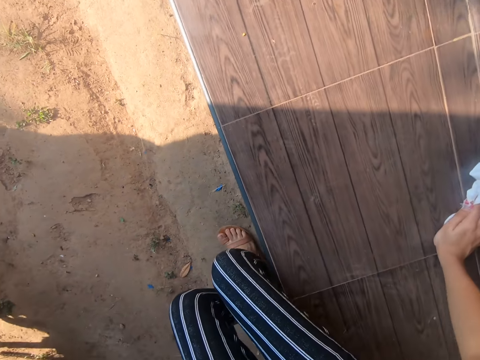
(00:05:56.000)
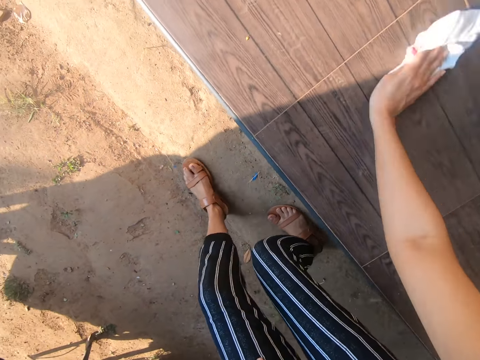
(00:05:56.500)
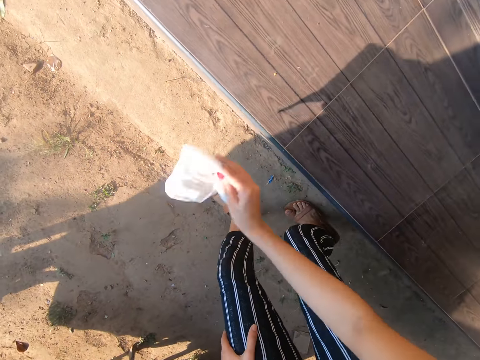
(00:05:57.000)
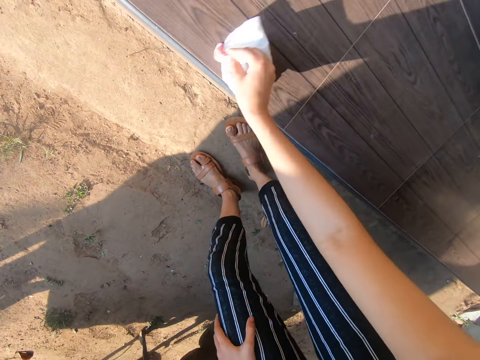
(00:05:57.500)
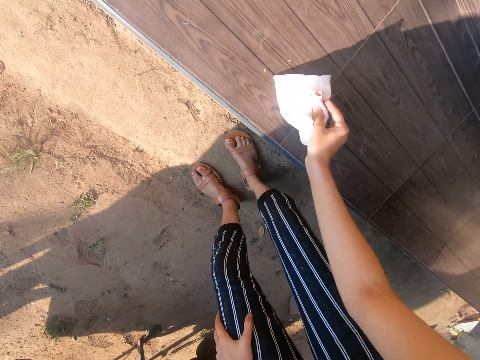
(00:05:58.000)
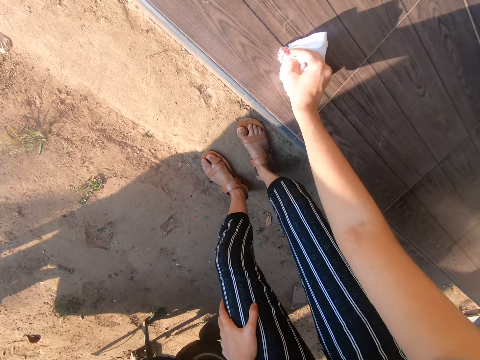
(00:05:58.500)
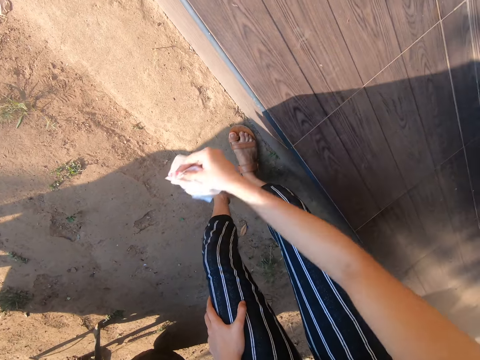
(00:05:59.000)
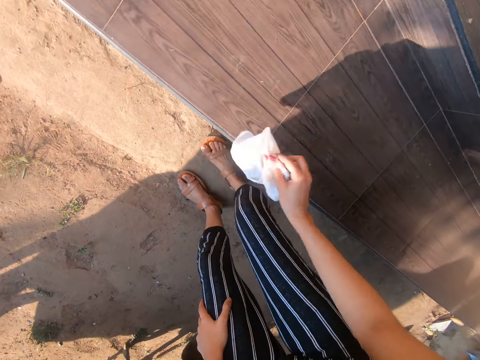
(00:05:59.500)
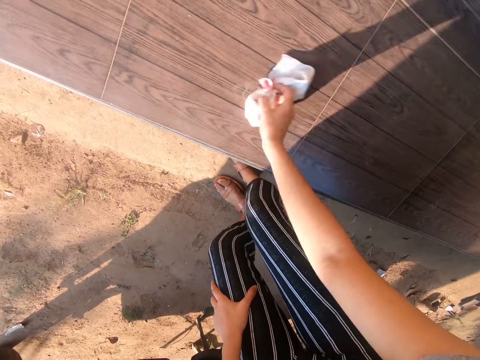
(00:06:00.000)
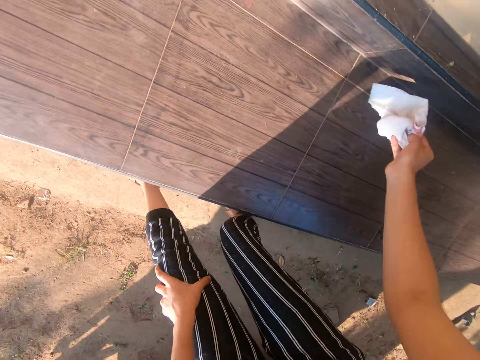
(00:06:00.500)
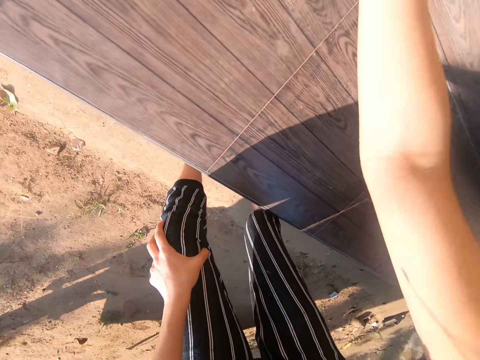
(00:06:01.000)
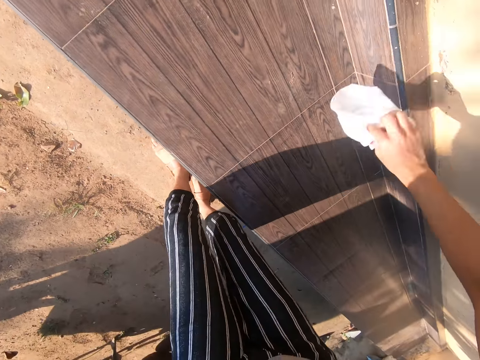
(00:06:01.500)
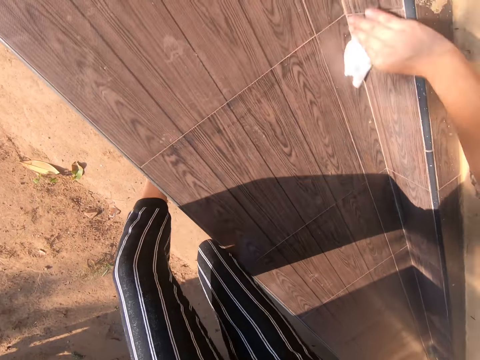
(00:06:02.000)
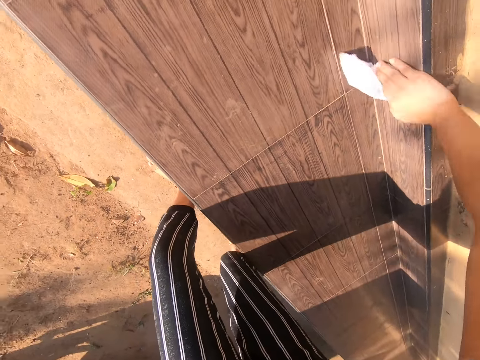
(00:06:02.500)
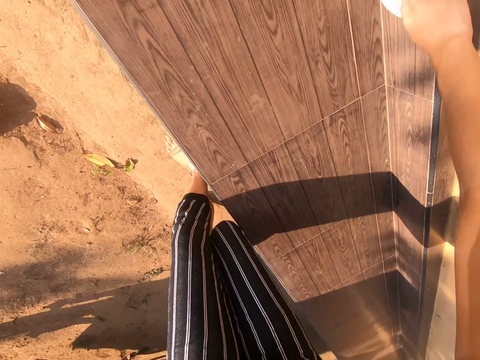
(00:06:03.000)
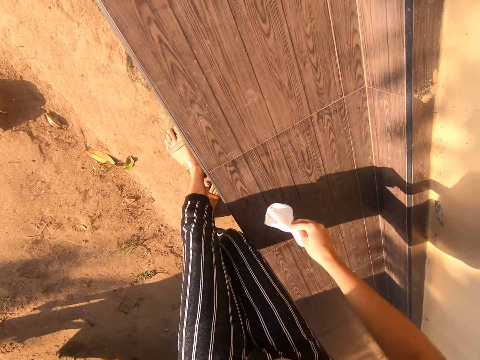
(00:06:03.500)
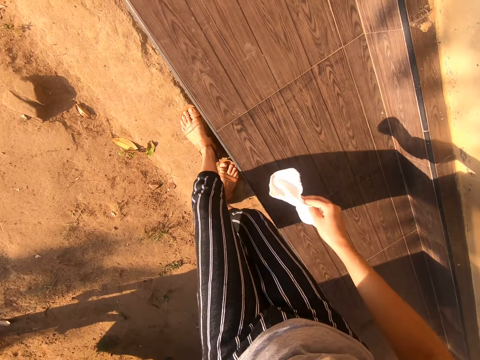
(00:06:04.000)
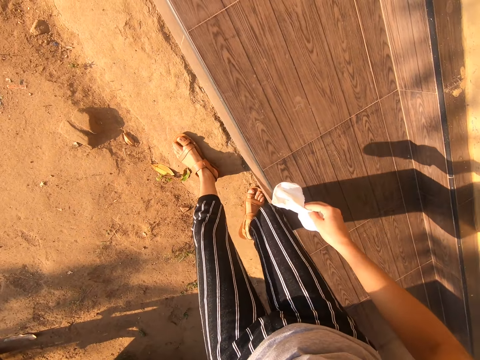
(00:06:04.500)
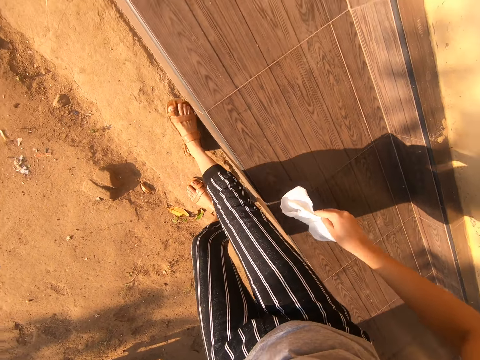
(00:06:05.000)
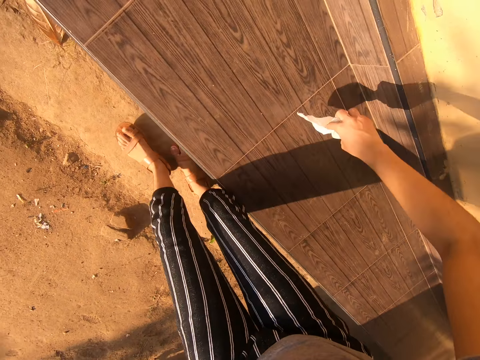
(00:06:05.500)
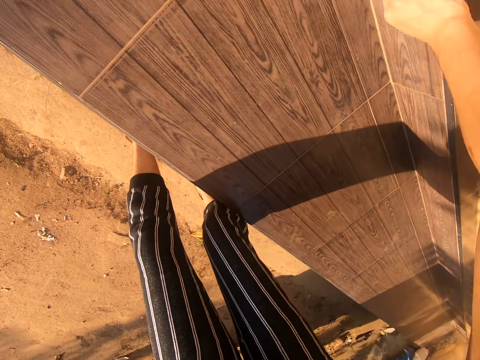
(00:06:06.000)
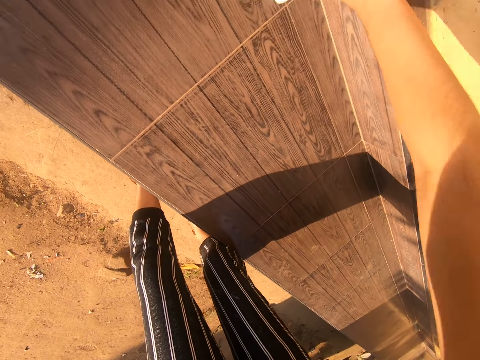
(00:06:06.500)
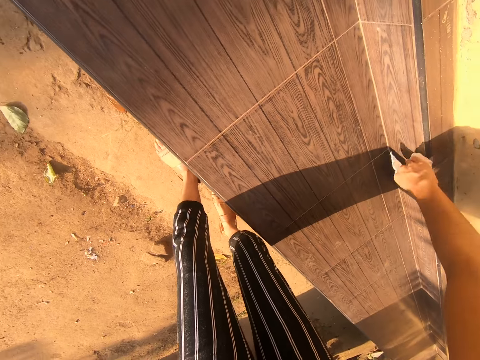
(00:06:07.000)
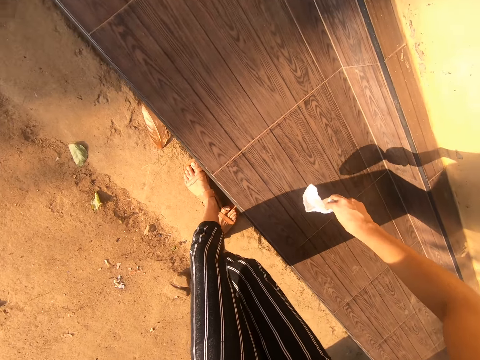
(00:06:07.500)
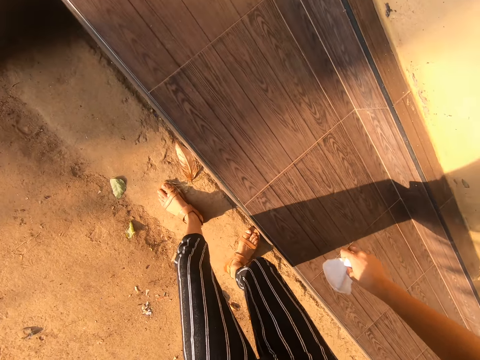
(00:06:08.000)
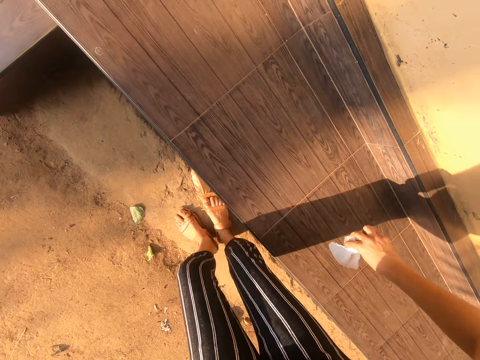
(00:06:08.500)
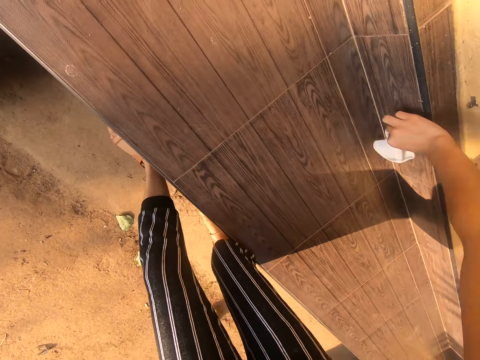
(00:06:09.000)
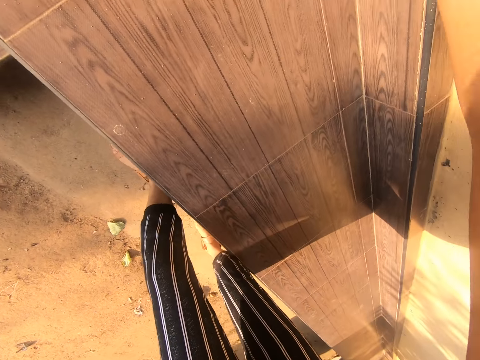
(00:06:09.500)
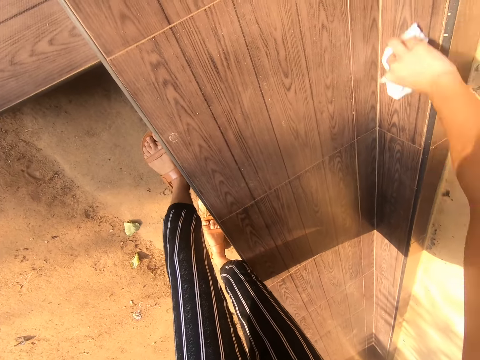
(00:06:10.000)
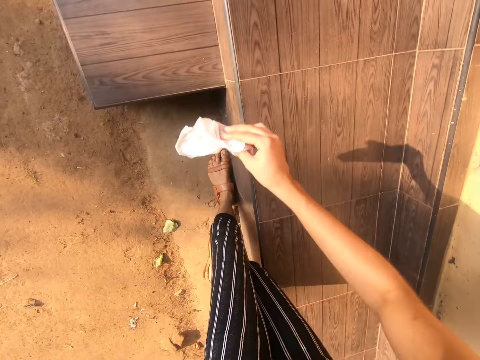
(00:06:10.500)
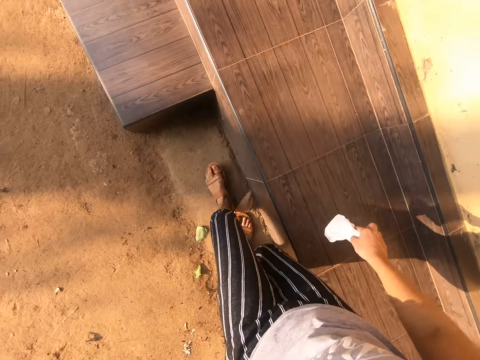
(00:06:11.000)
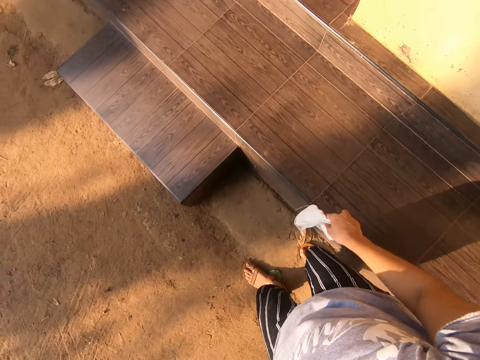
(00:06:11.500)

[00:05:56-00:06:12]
The camera wearer stands up and wipes the surface with a cloth. They place the left hand on the left knee. They wipe the surface with the cloth. They walk ahead. They wipe the surface with the cloth. They walk ahead and wipe the surface with the cloth.

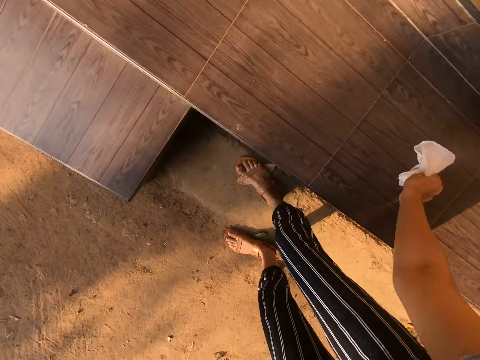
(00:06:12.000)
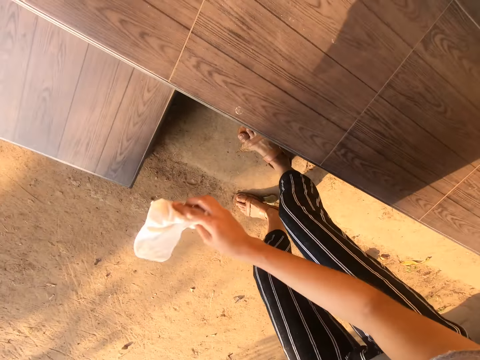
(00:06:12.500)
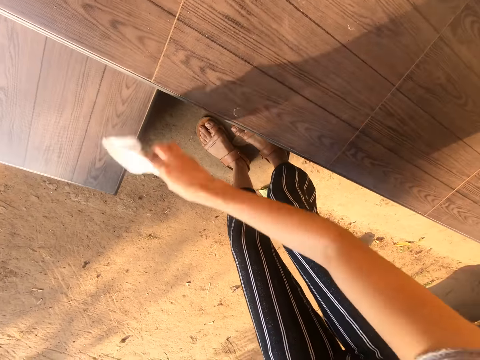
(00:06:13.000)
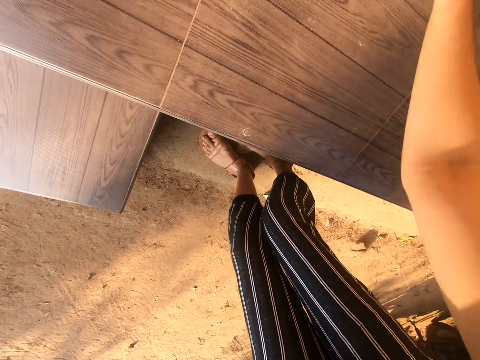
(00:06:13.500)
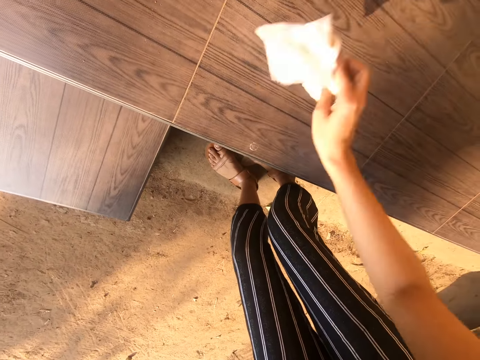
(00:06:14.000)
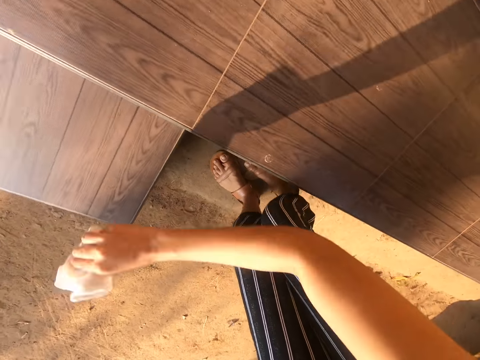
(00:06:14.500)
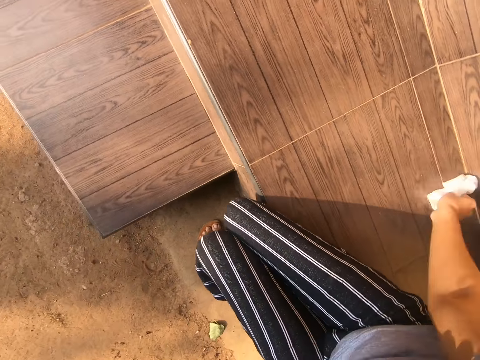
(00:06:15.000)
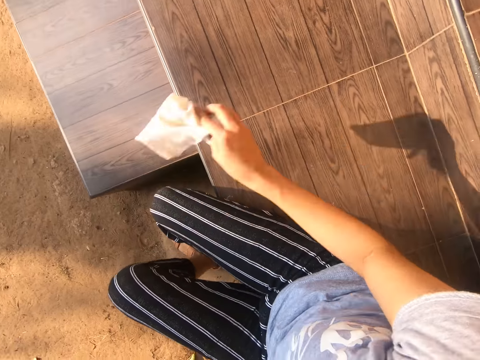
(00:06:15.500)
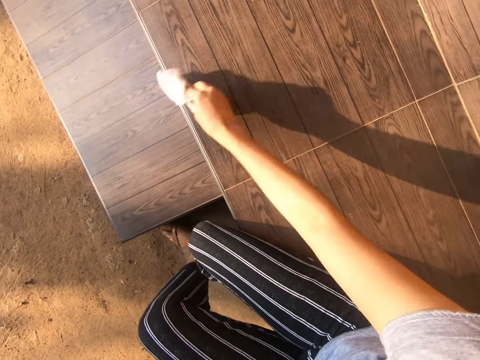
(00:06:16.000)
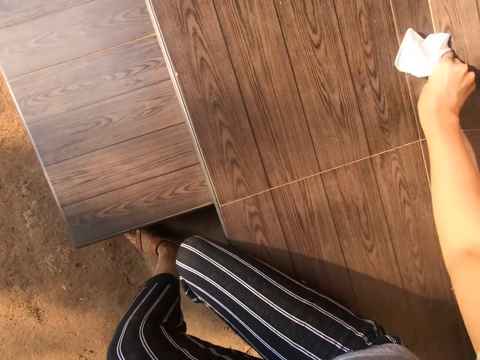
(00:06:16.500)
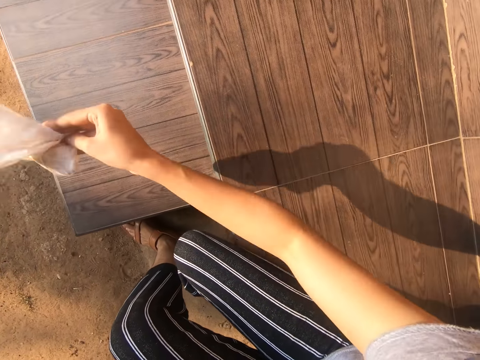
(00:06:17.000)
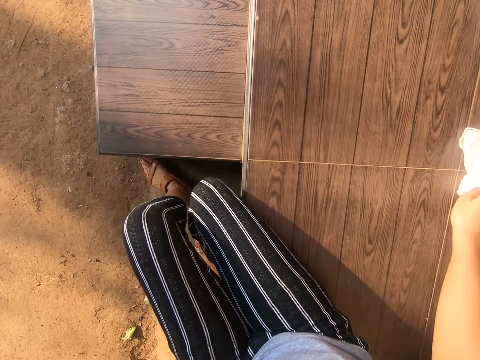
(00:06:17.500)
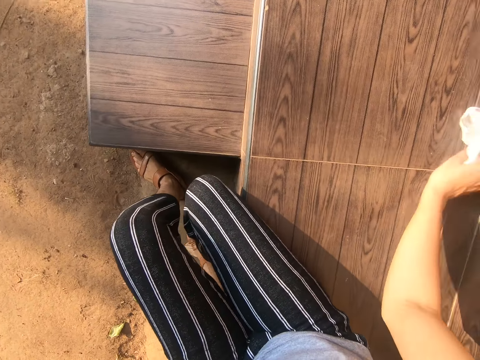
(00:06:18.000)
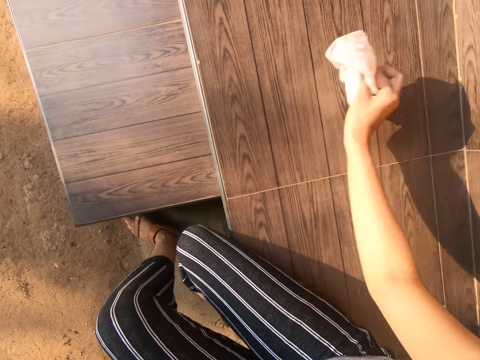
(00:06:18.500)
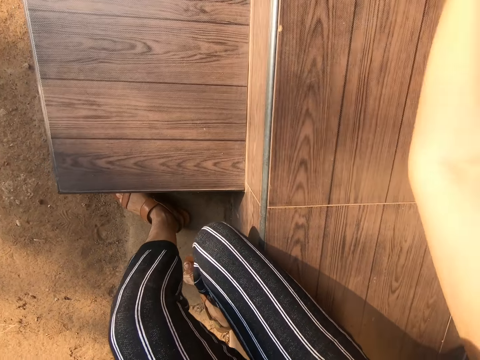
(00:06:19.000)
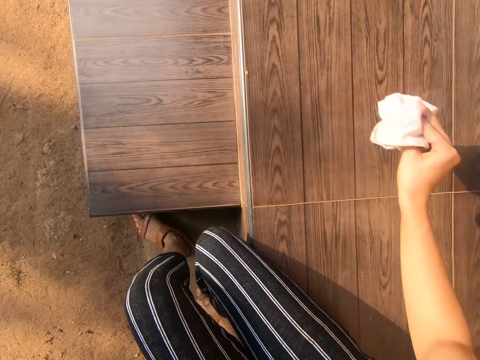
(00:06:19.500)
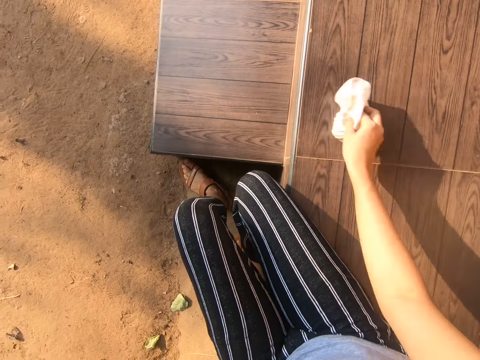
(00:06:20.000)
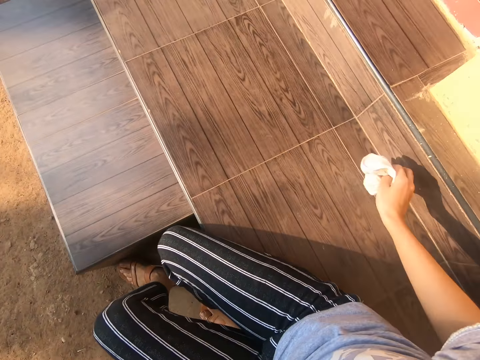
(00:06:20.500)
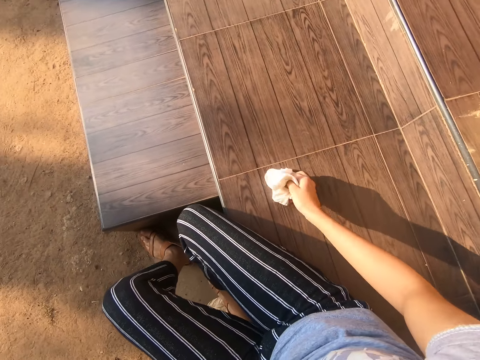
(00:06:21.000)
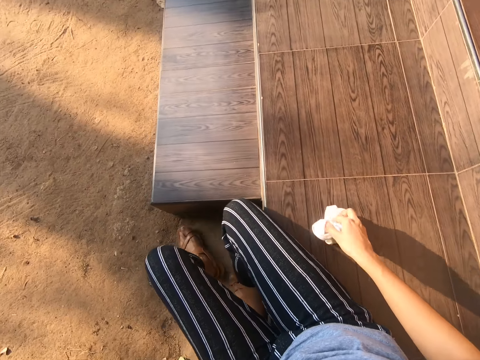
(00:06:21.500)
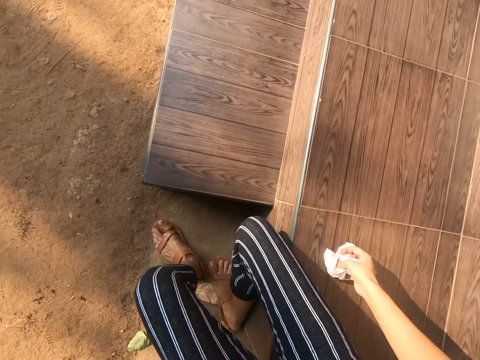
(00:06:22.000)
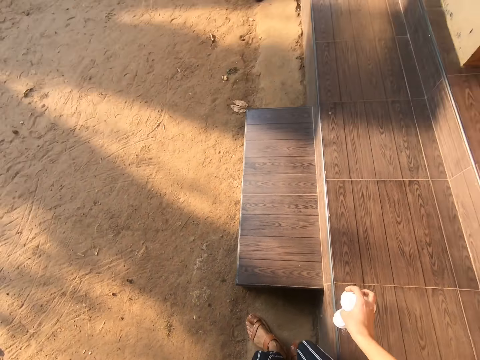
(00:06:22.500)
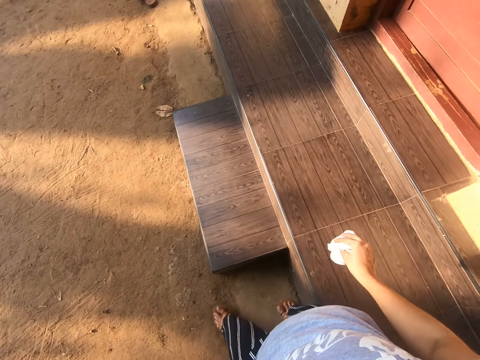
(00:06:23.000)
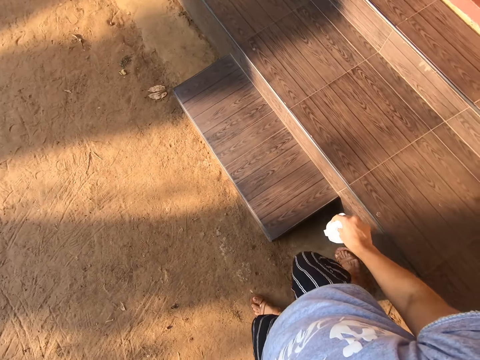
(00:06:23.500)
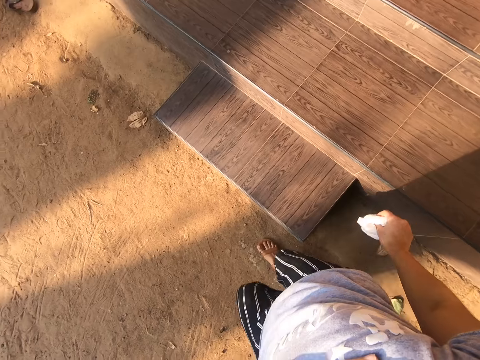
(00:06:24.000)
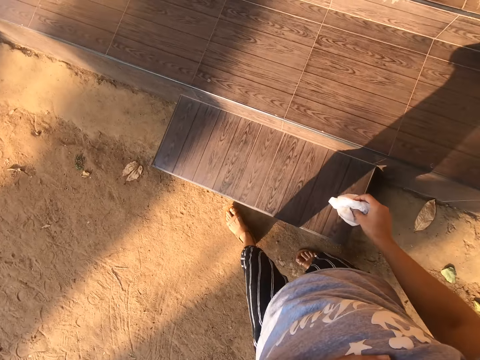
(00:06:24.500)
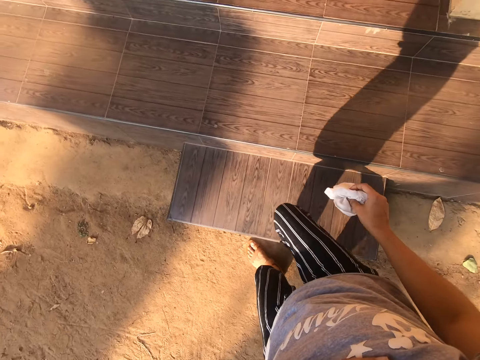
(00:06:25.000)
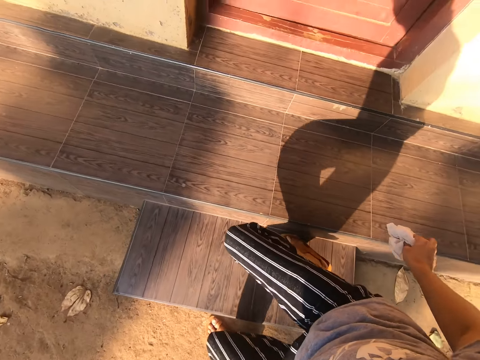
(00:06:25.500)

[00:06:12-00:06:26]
The camera wearer moves the right hand away. They wipe the surface with a cloth. They sit on the surface. They wipe the surface with the cloth. They stand up and walk ahead.
